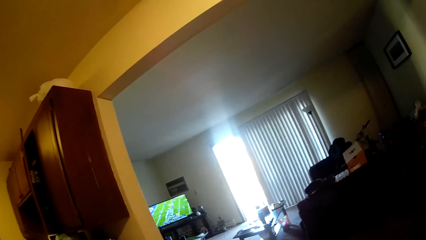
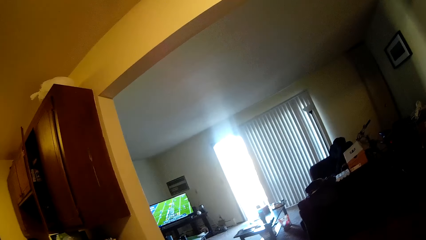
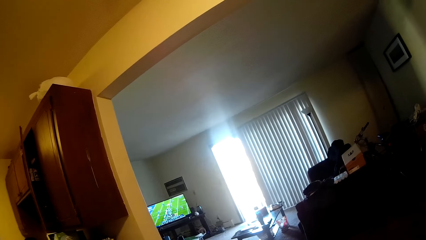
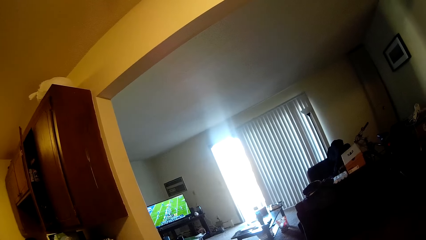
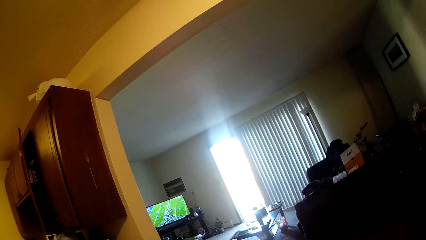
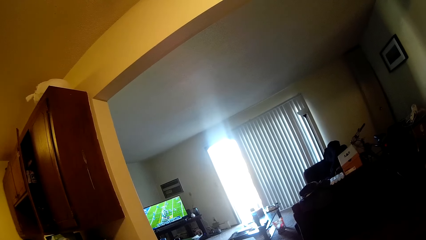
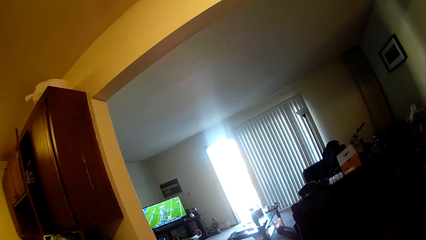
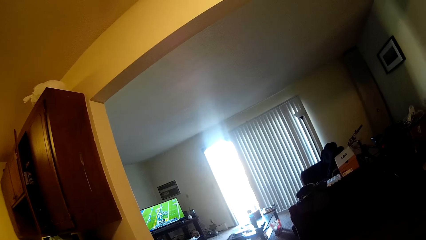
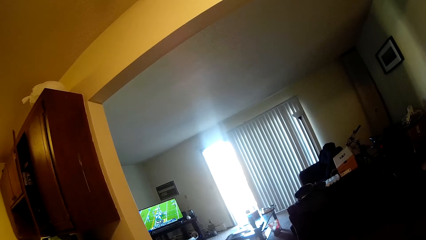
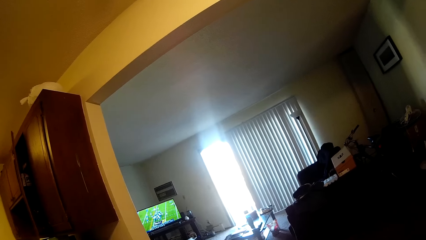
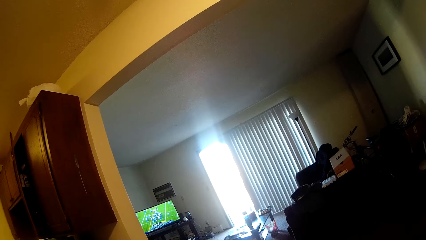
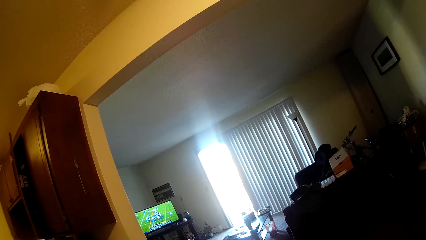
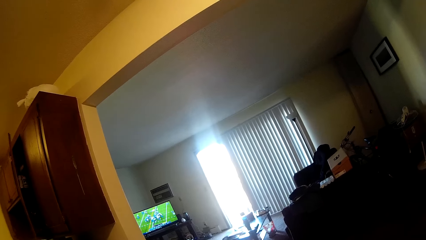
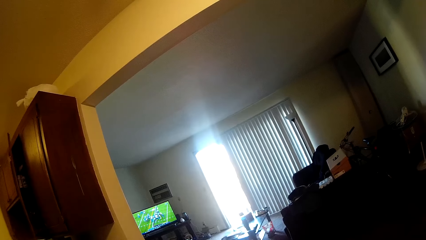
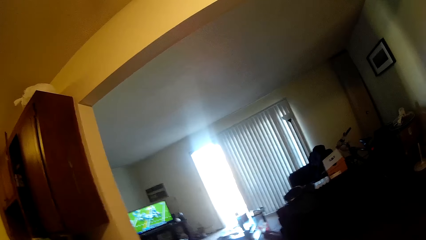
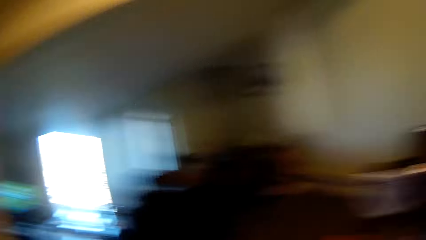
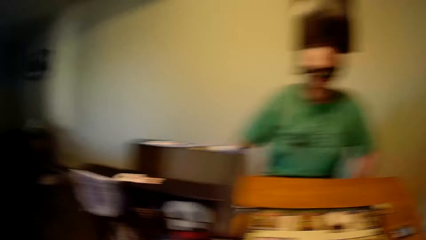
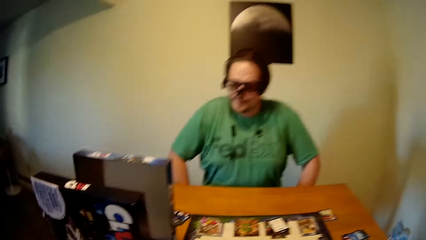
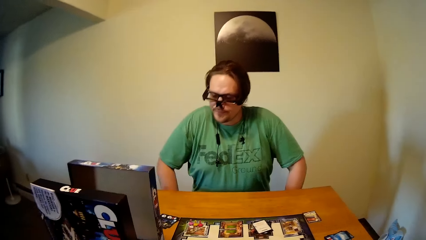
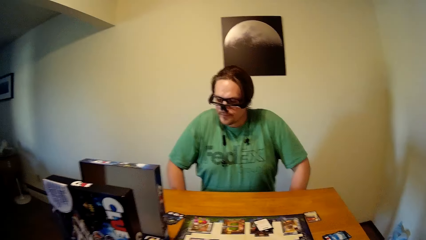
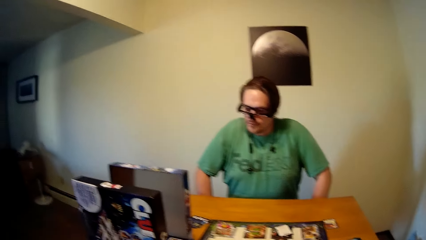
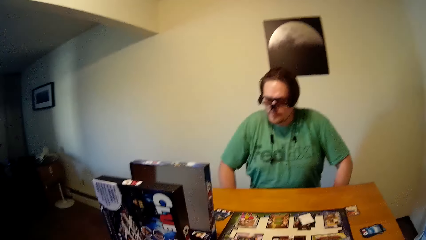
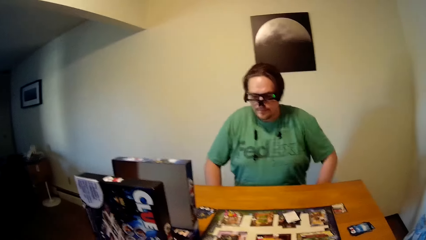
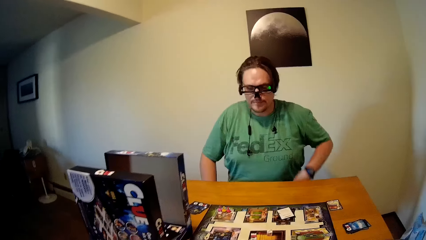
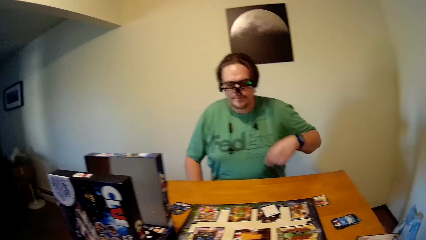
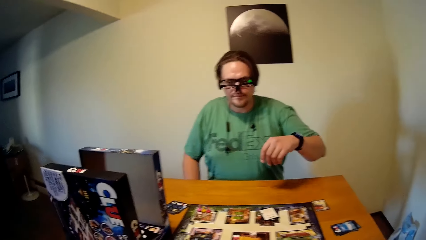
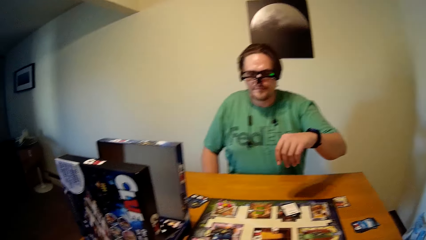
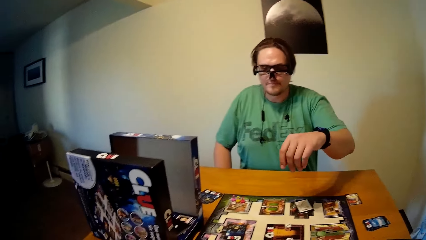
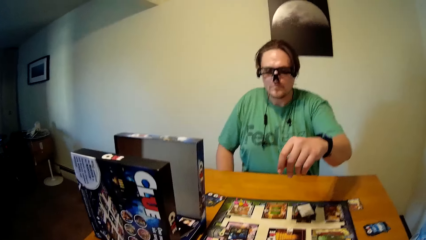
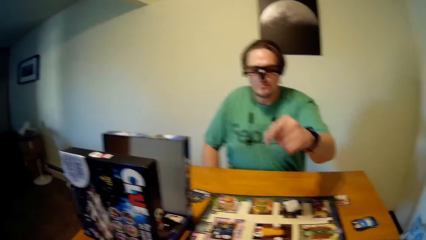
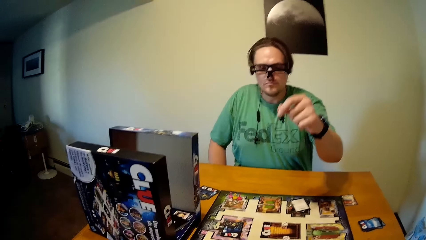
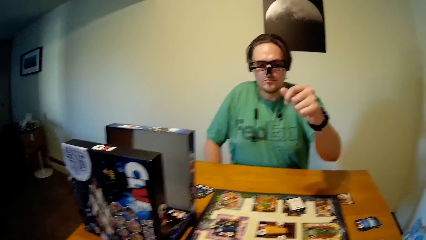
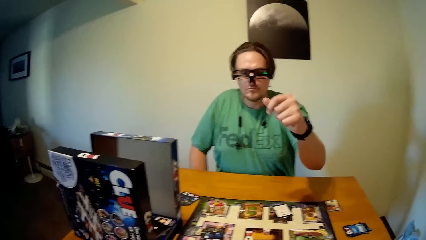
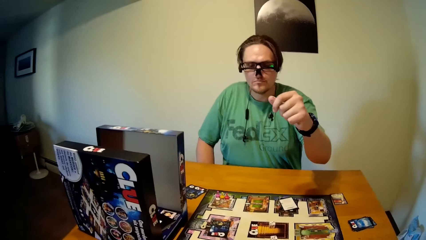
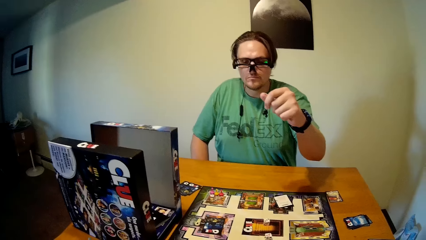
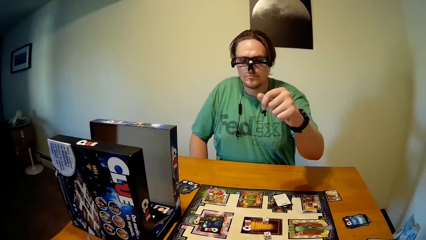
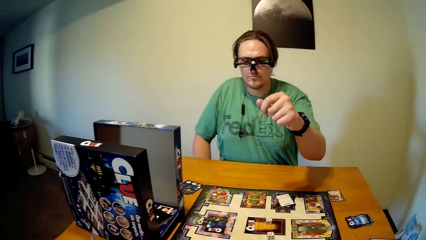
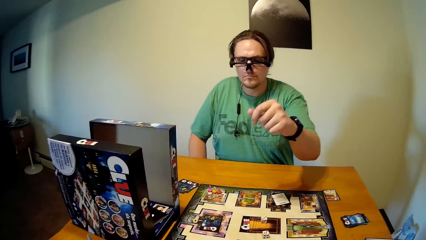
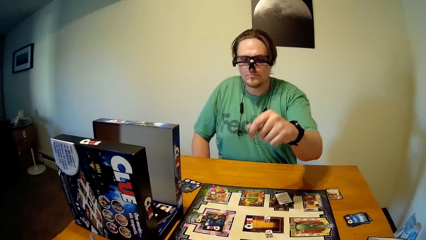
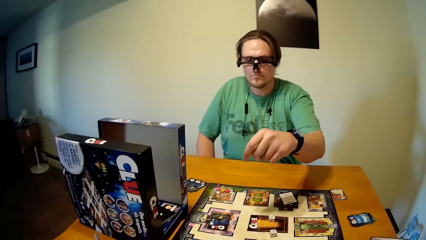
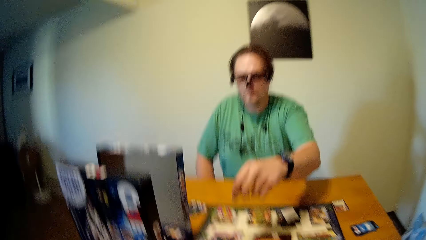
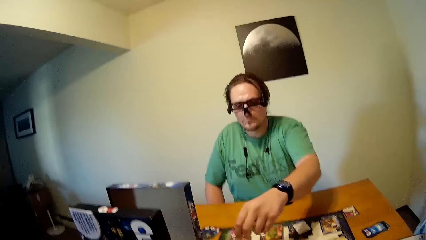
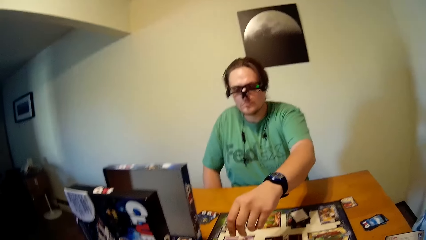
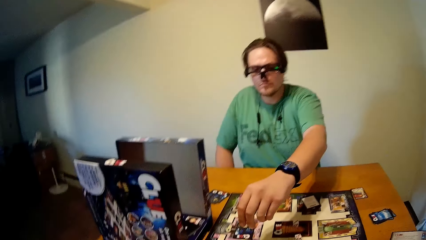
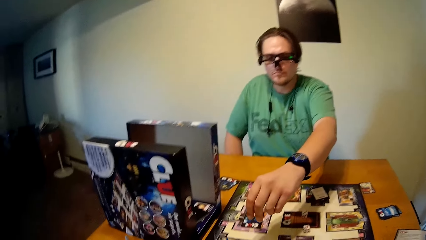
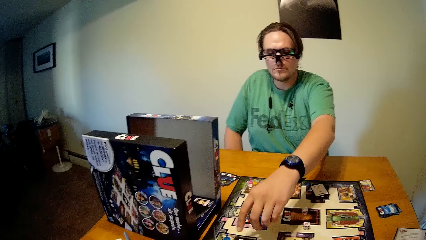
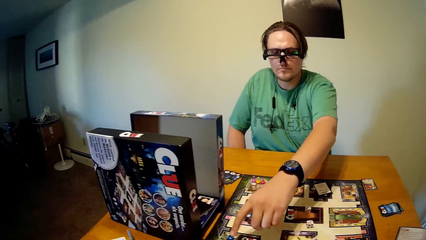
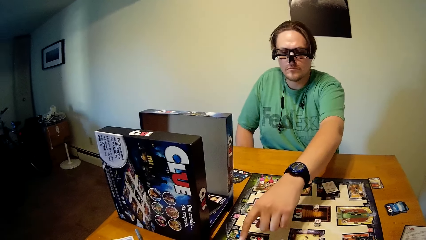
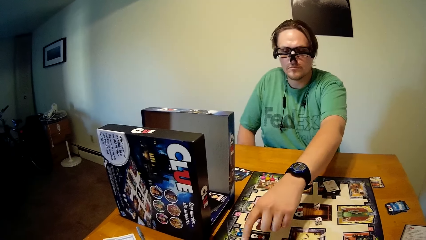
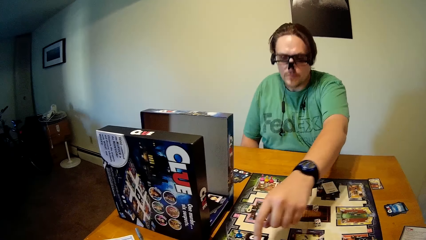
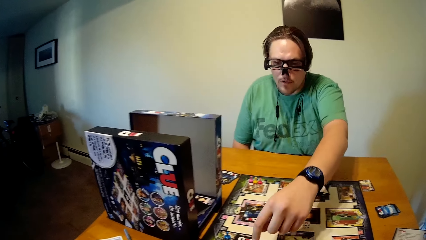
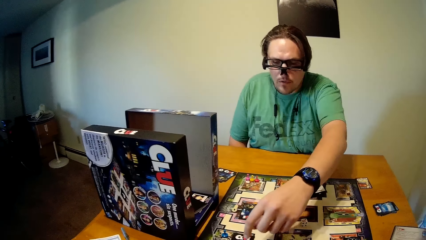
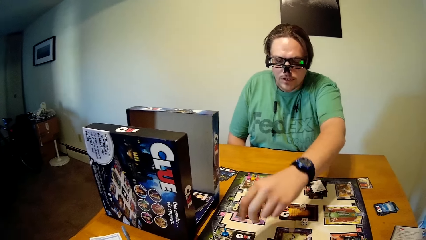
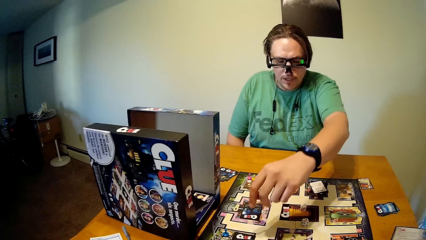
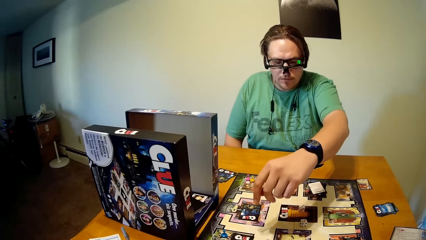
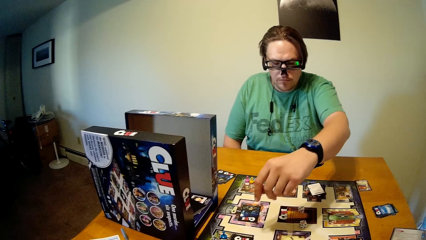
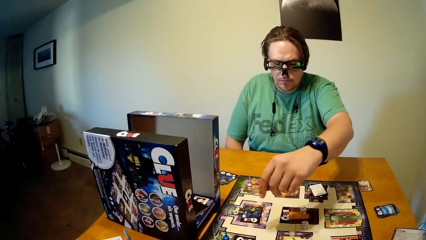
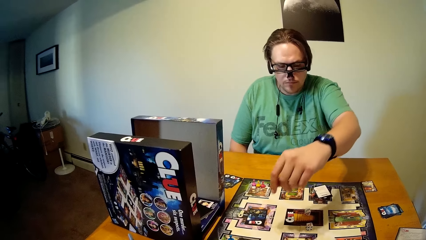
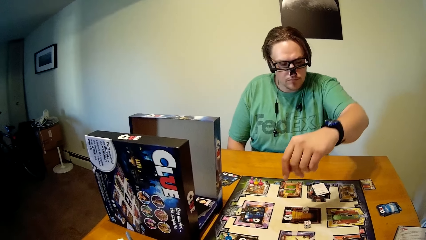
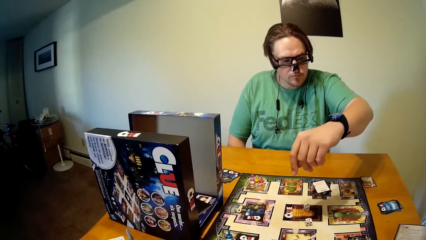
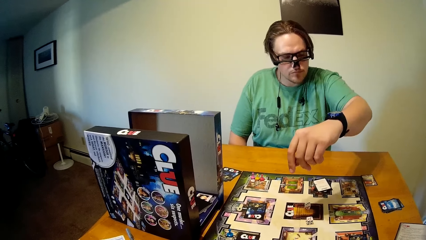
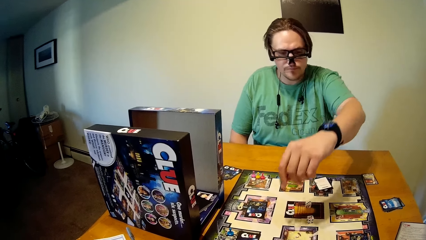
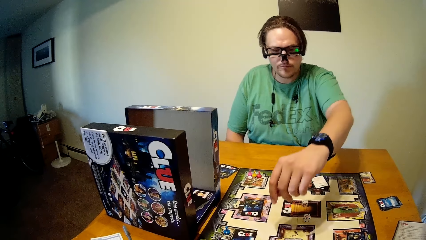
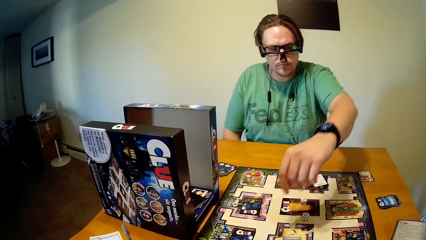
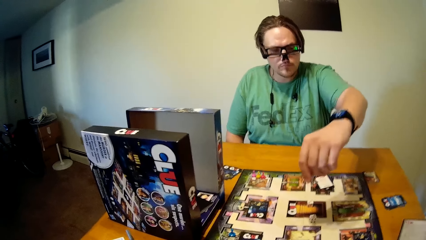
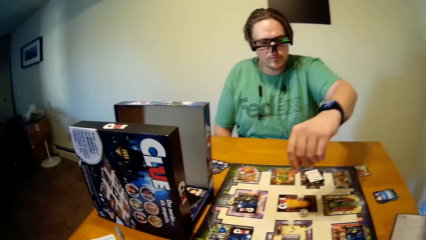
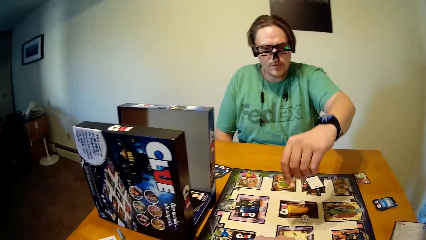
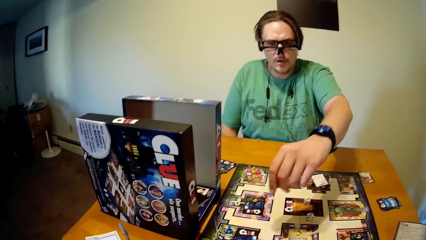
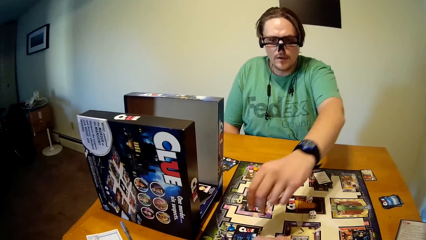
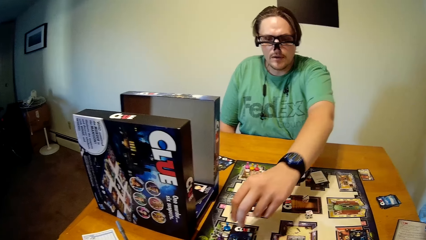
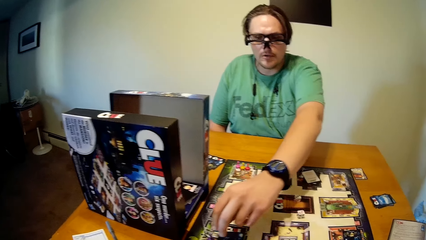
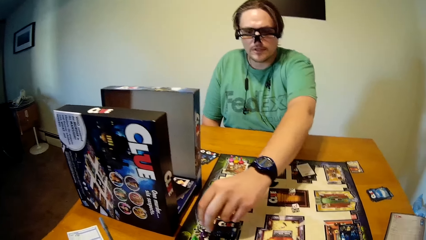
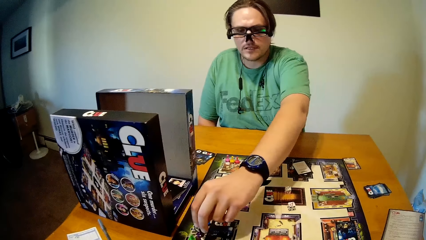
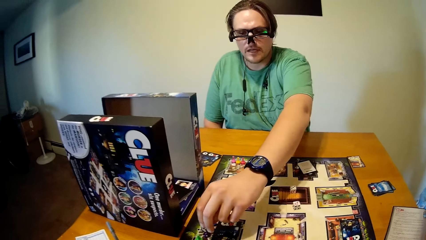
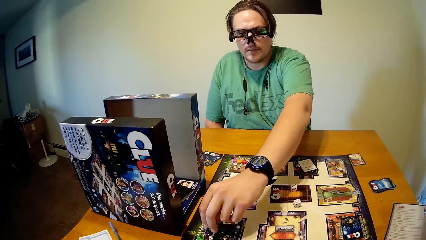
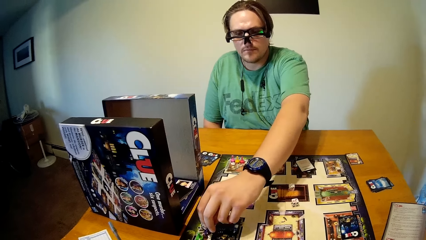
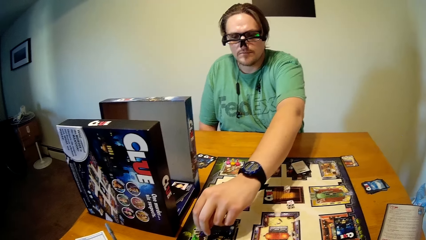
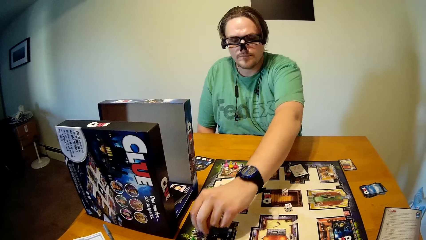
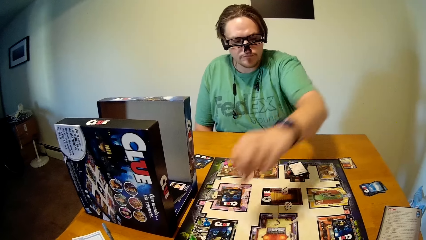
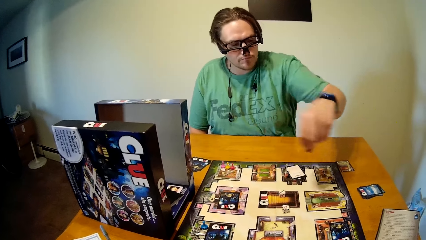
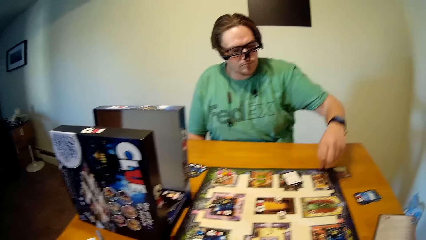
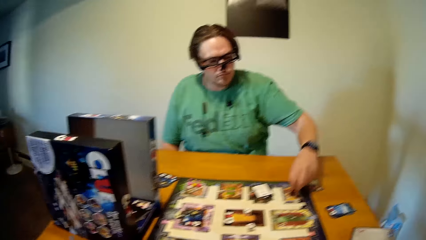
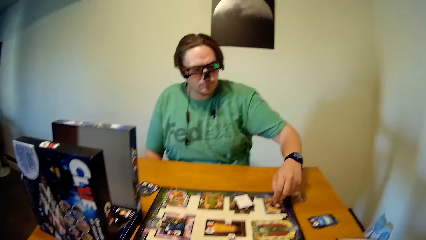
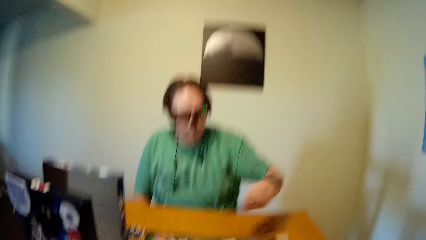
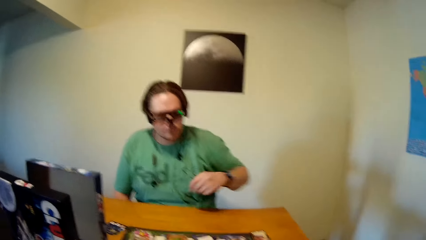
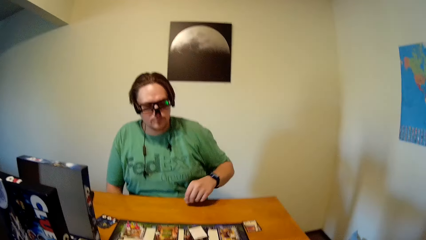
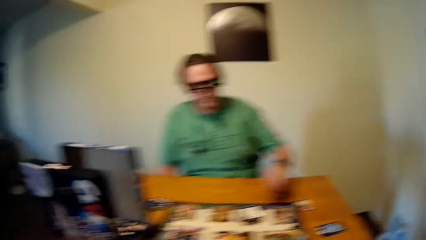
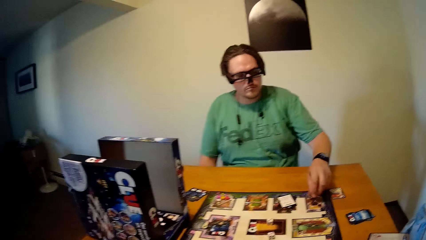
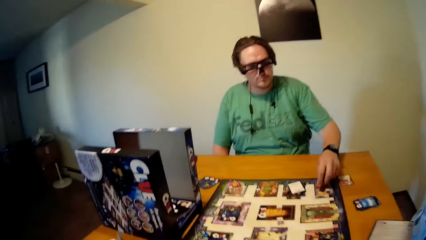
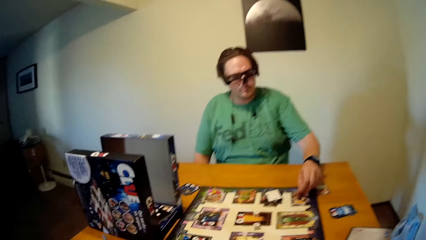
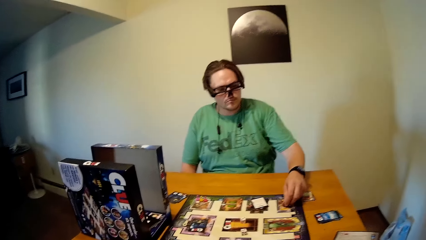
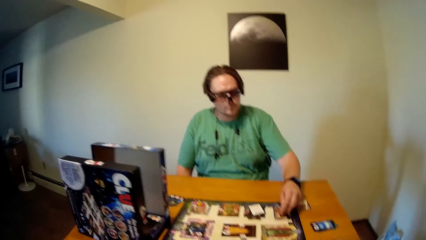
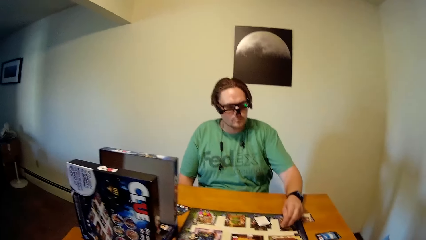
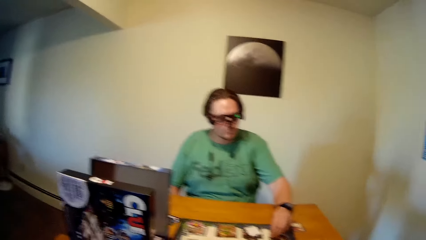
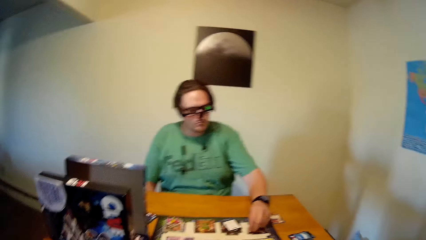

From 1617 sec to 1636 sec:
The camera wearer looks at the board game. The man moves the token on the game board with his left hand.
